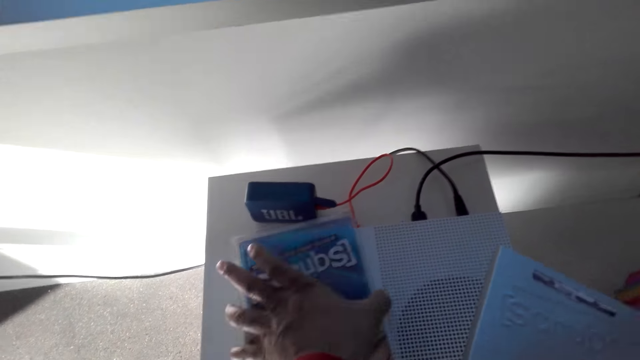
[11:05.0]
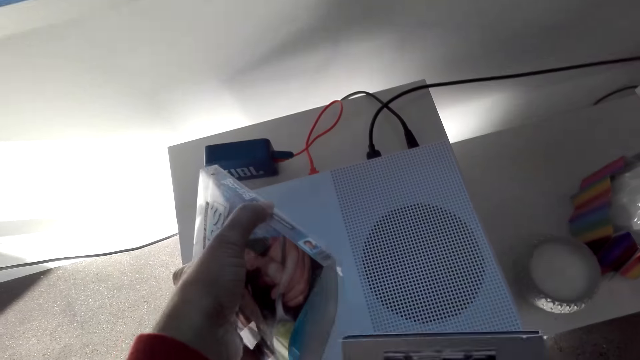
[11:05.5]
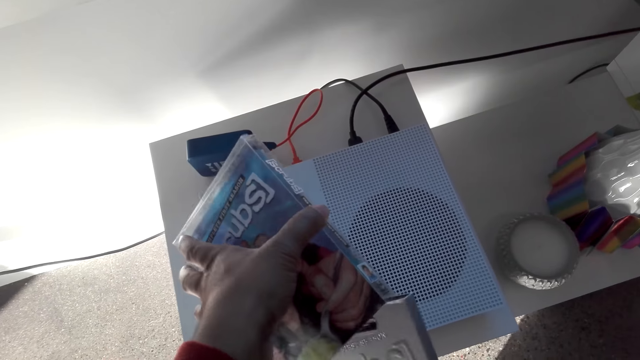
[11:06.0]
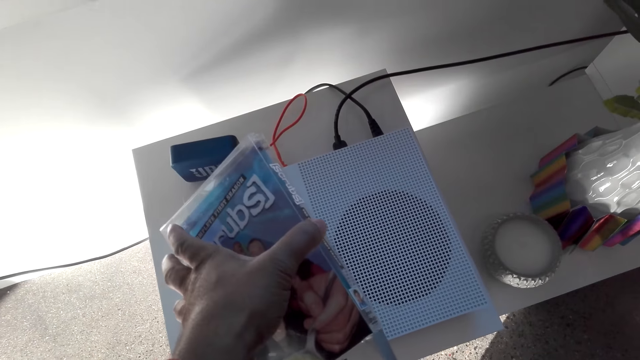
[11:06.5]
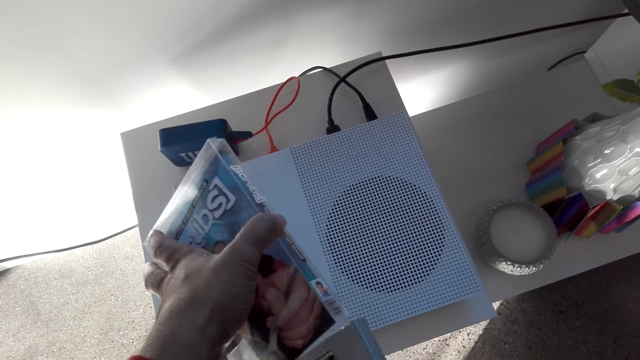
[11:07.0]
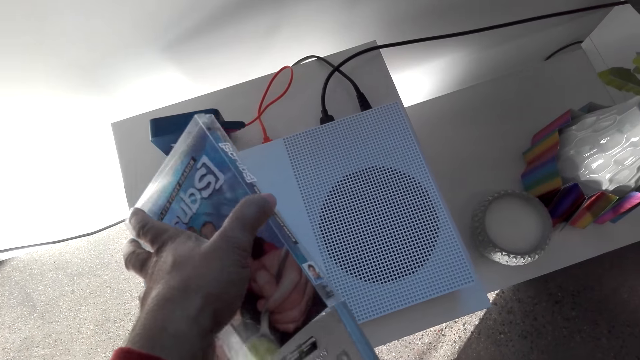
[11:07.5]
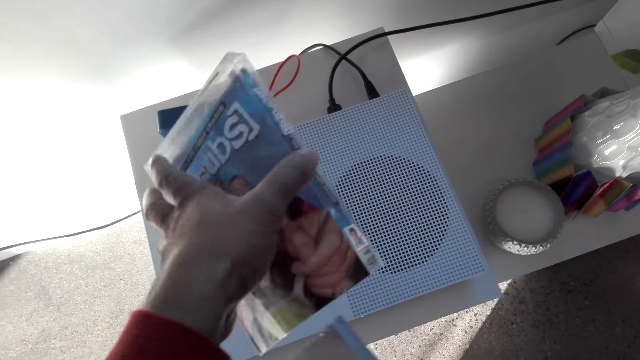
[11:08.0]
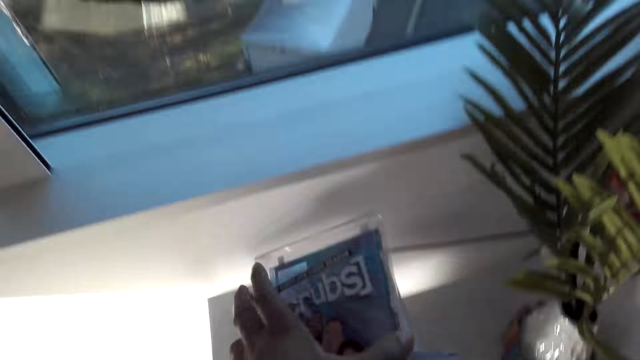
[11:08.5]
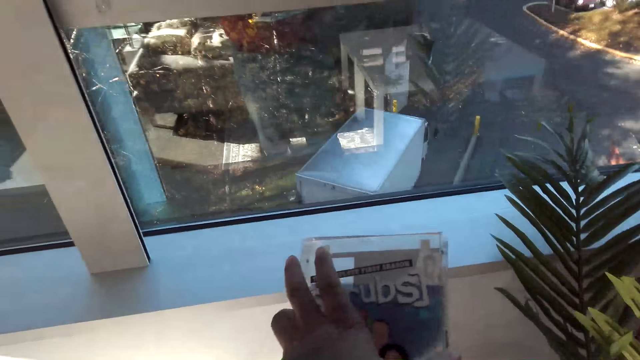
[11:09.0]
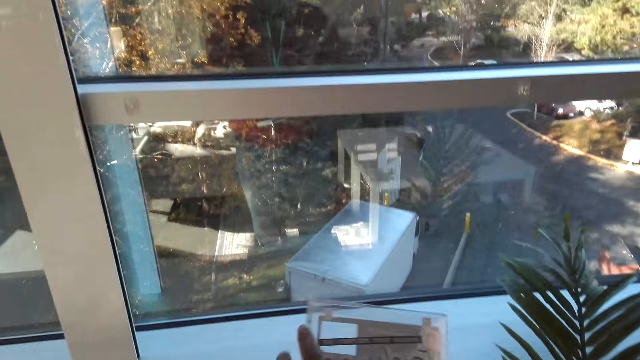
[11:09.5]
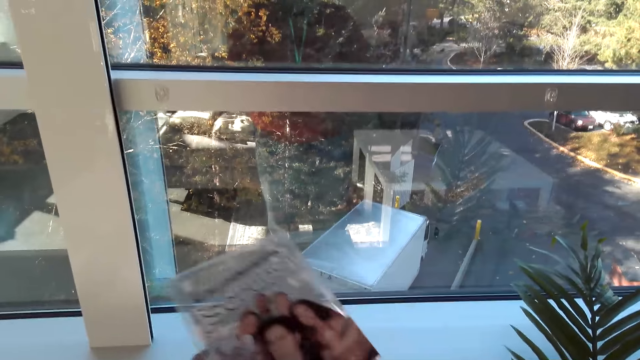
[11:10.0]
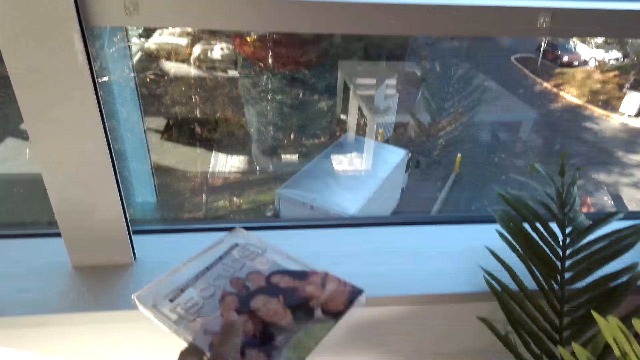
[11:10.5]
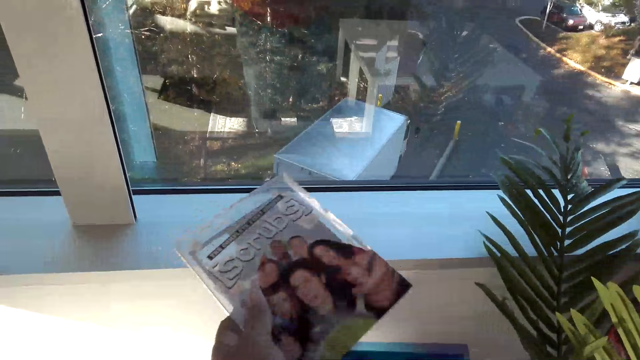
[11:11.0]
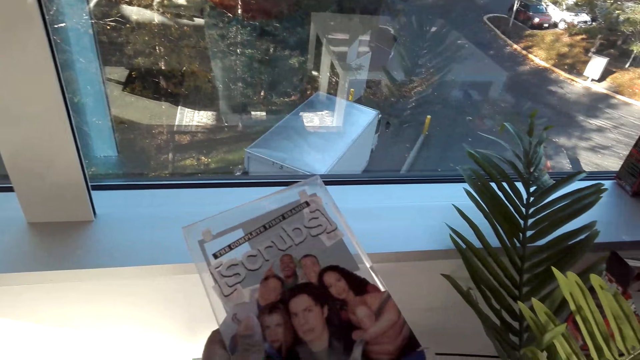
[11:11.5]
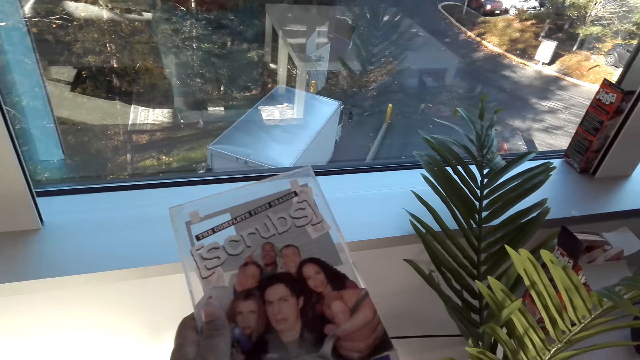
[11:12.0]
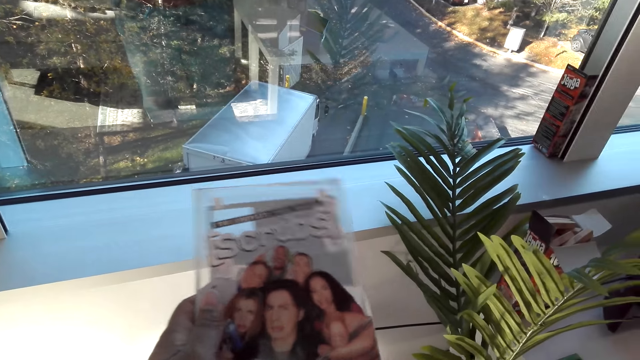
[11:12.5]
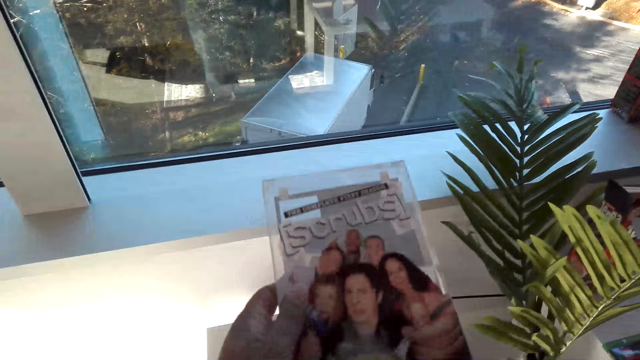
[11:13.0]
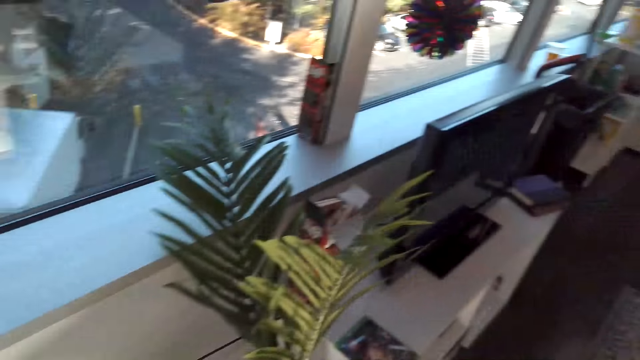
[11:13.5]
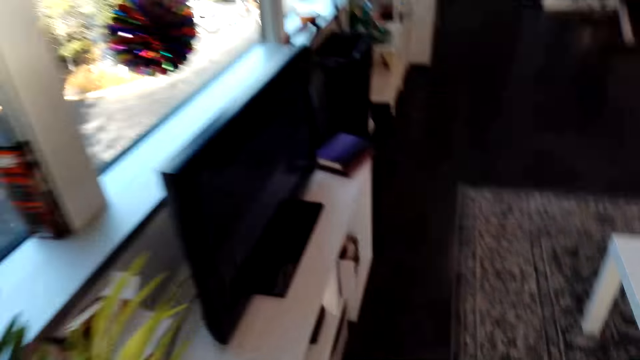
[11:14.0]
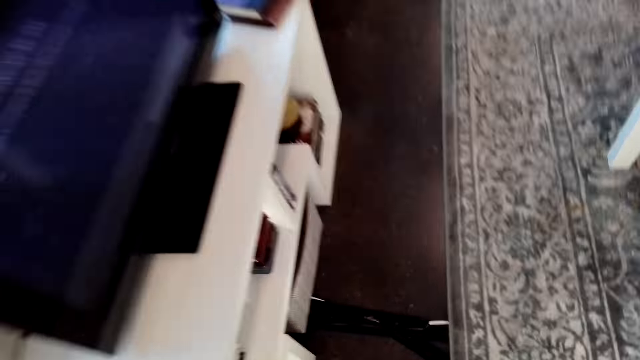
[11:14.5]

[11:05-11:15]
The camera wearer takes the compact disc case cover. They put the compact disc case in the compact disc cover. They move fingers. They put the compact disc case in the cover.

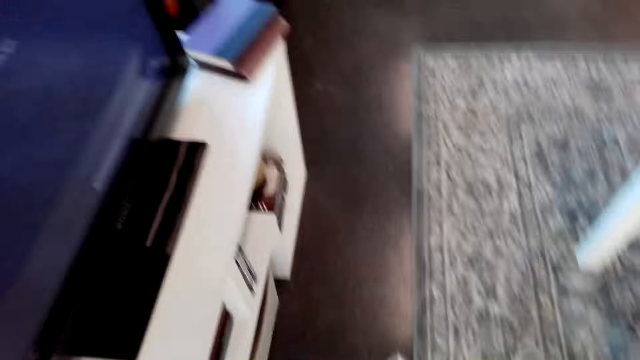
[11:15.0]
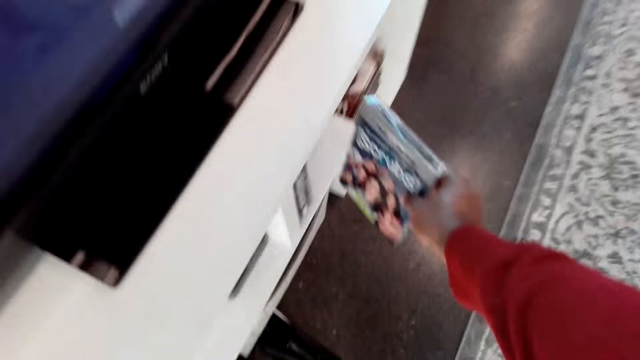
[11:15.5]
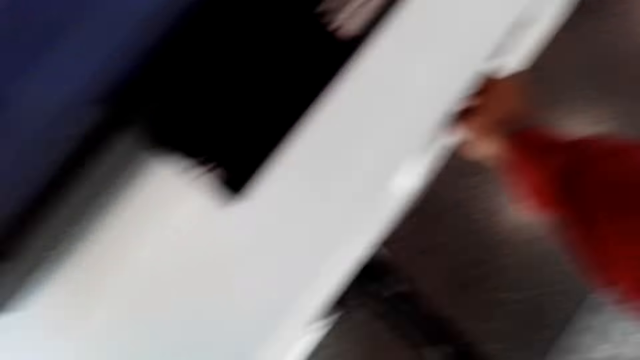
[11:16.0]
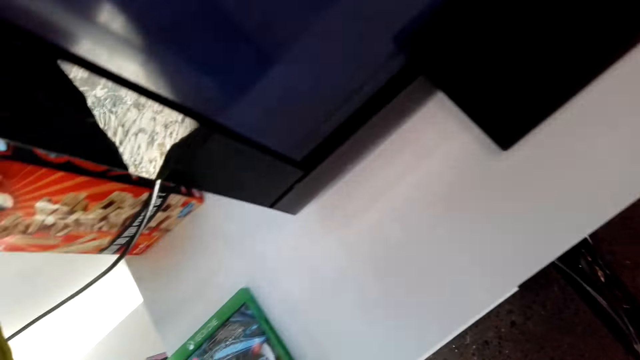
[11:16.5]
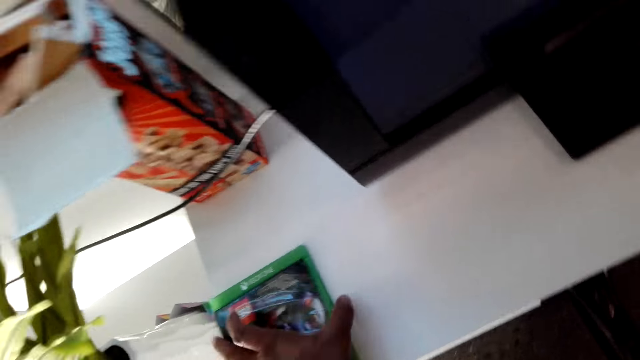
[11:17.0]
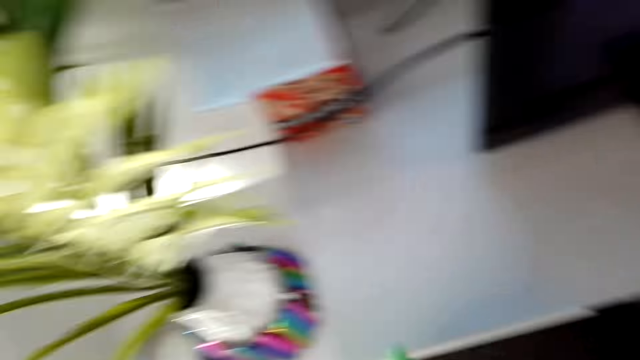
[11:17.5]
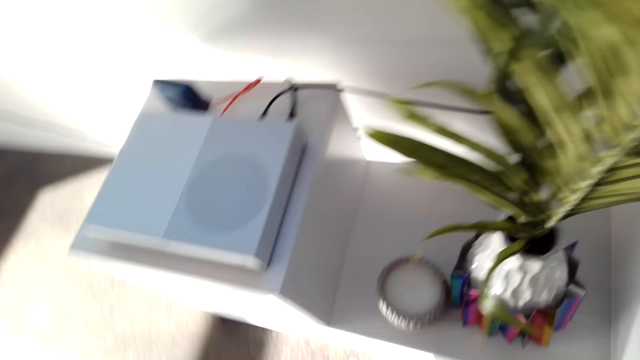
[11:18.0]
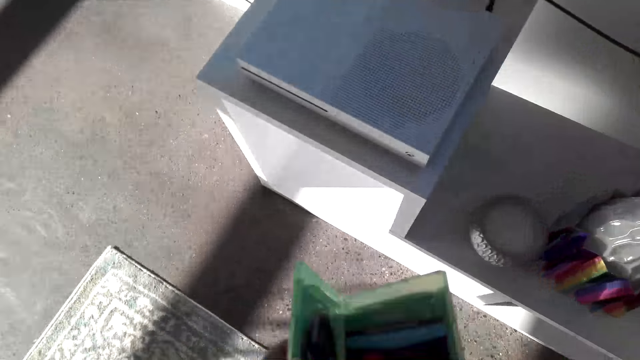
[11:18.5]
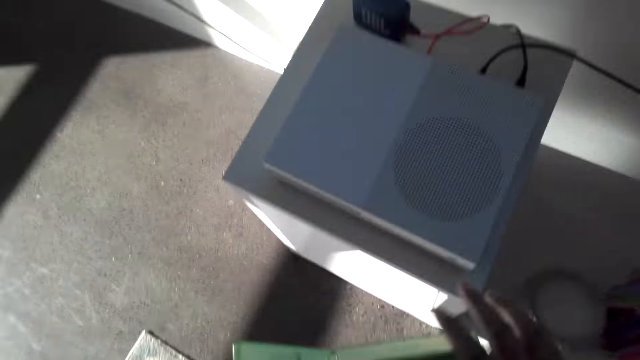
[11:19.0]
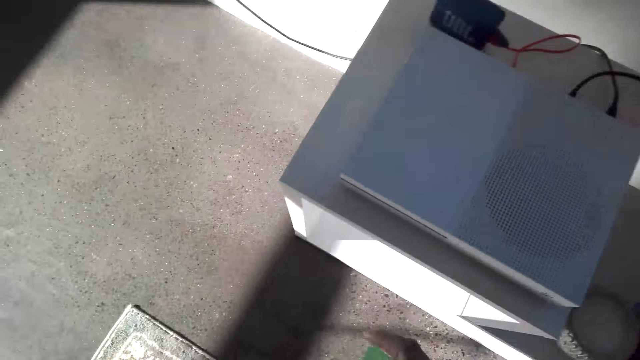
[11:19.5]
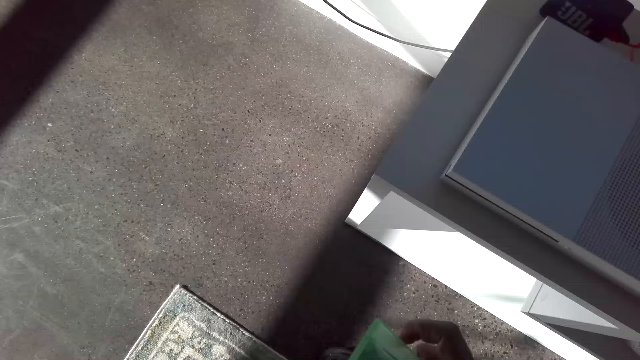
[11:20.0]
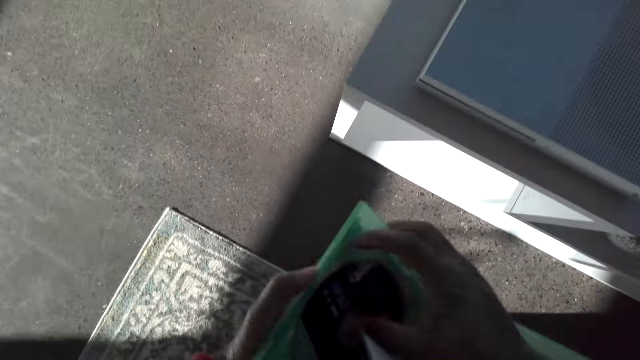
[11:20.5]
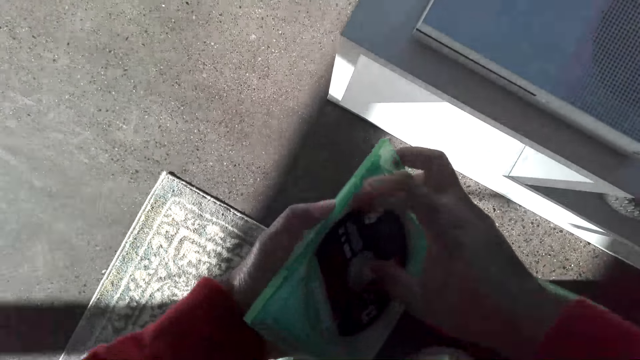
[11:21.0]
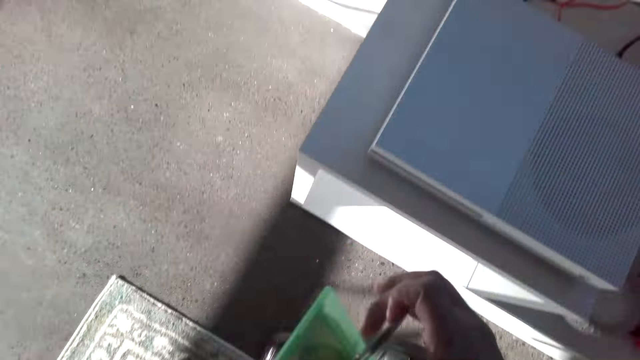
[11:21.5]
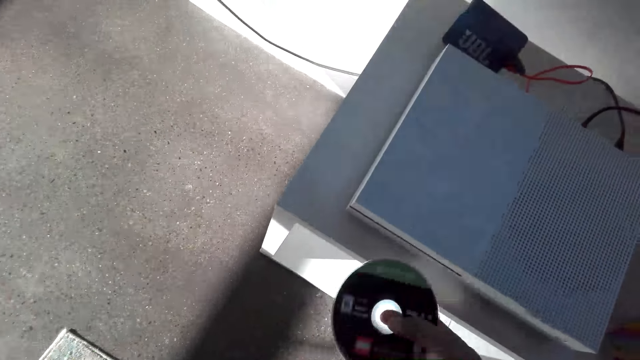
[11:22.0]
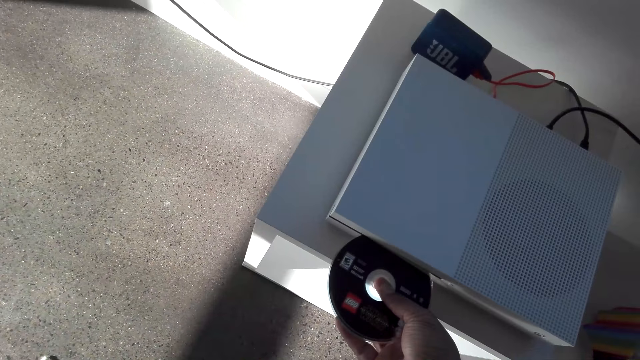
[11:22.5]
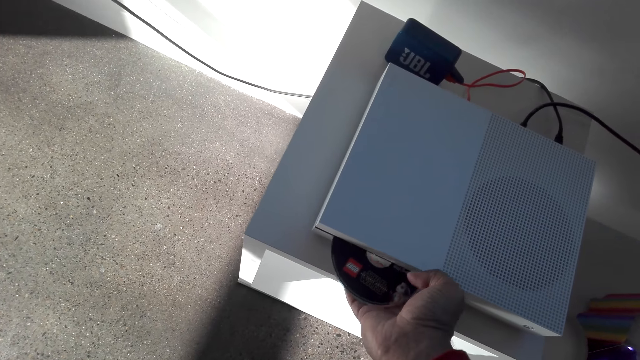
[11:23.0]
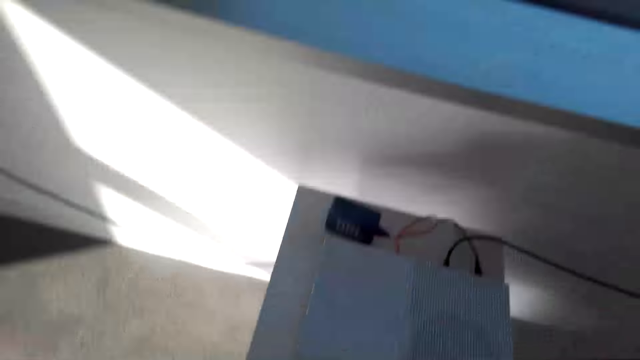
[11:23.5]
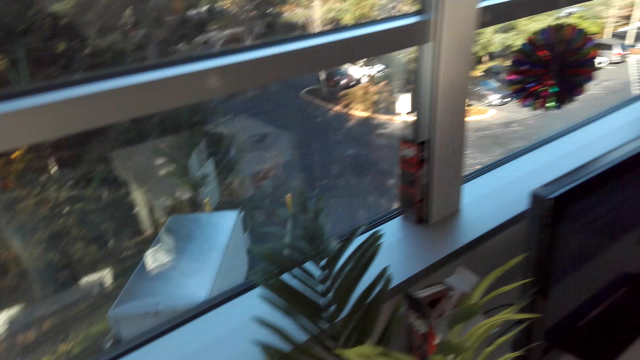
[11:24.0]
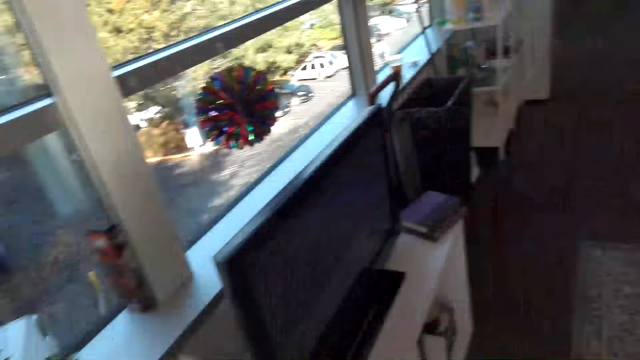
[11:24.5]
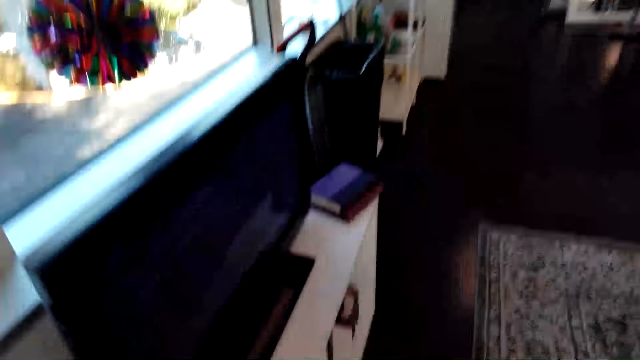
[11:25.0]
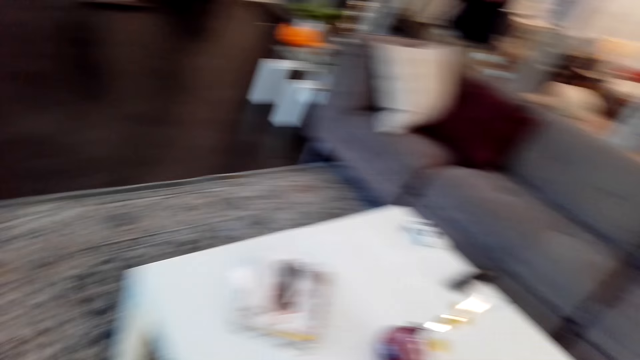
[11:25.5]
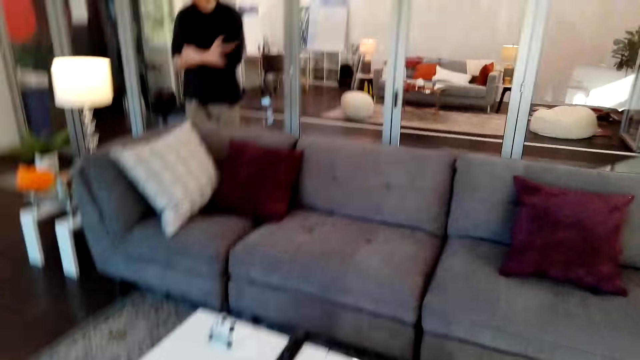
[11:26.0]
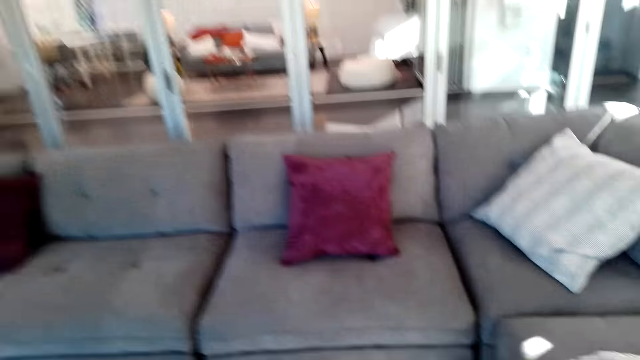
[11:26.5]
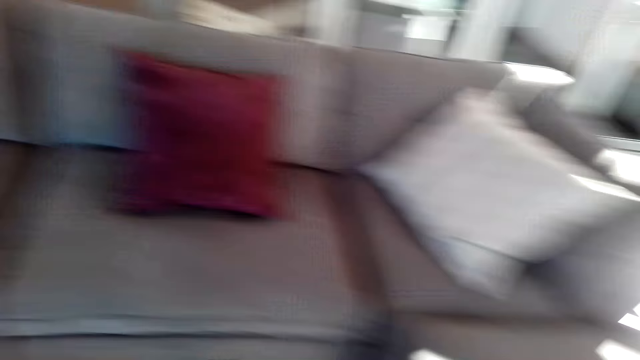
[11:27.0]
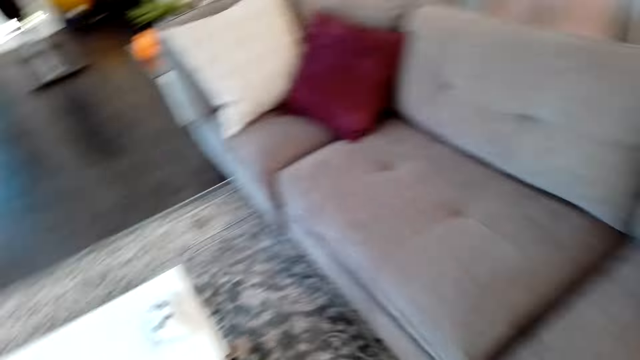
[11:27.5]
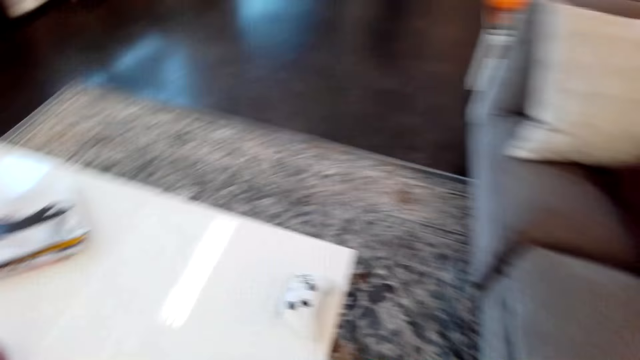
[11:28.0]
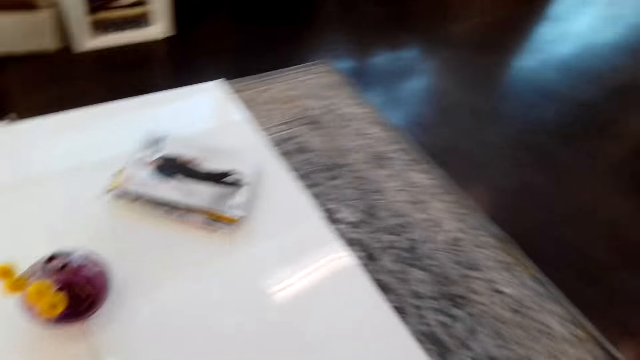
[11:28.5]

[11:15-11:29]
The camera wearer puts the compact disc on the shelf. They pick up the compact disc case. They open the compact disc case. They take the compact disc. They open the compact disc case again. They put the compact disc in the compact disc player. They walk.
